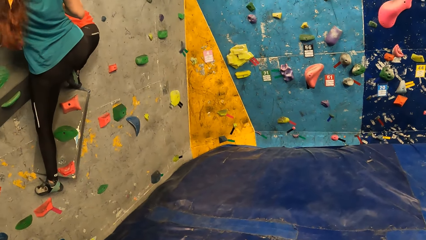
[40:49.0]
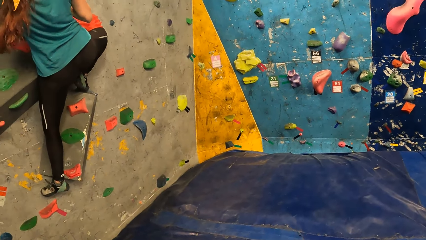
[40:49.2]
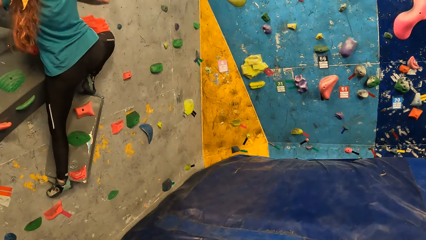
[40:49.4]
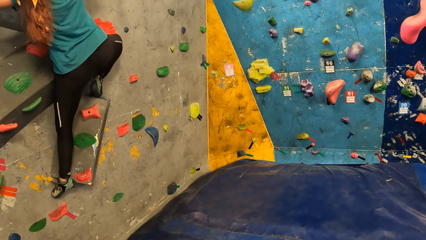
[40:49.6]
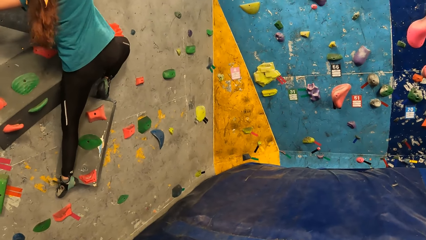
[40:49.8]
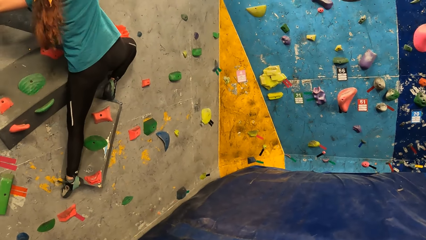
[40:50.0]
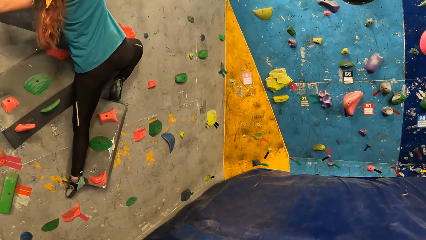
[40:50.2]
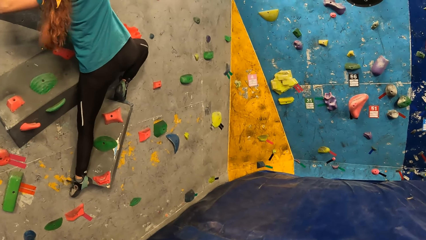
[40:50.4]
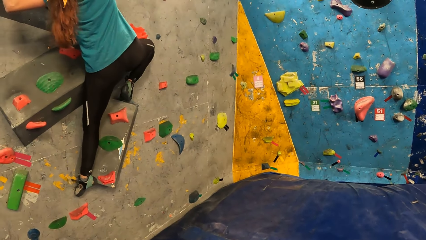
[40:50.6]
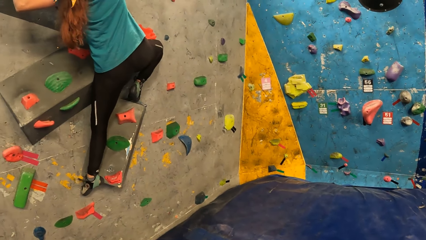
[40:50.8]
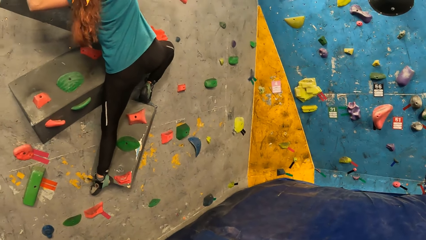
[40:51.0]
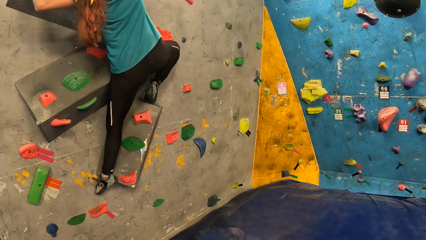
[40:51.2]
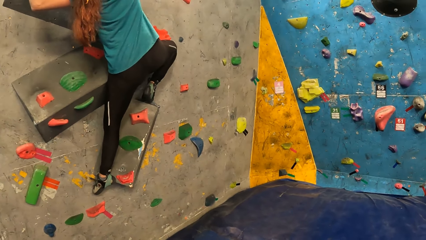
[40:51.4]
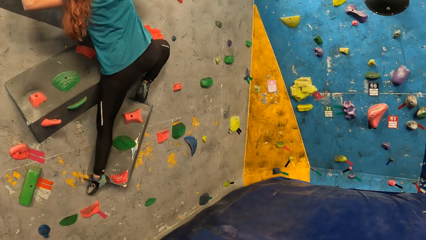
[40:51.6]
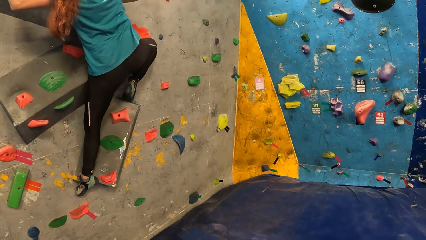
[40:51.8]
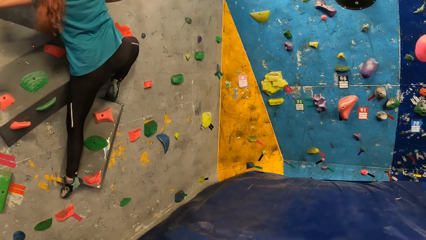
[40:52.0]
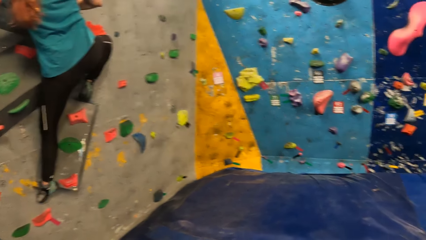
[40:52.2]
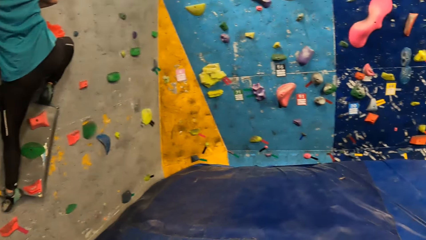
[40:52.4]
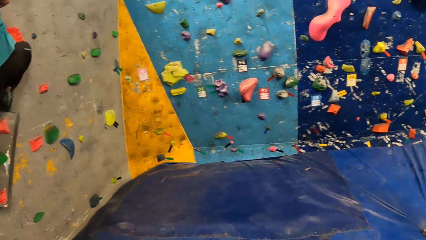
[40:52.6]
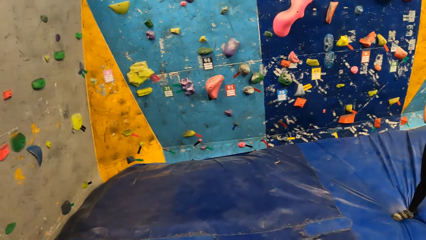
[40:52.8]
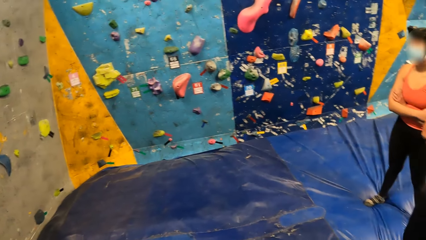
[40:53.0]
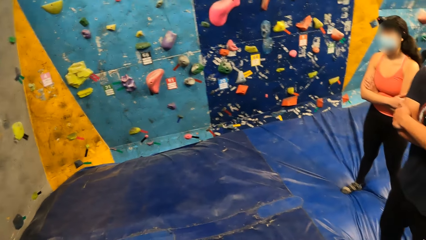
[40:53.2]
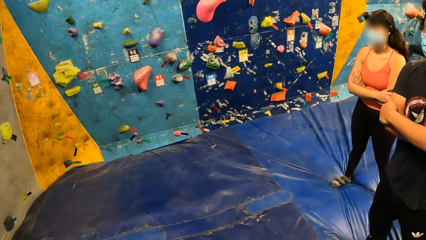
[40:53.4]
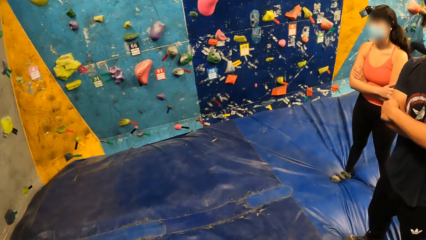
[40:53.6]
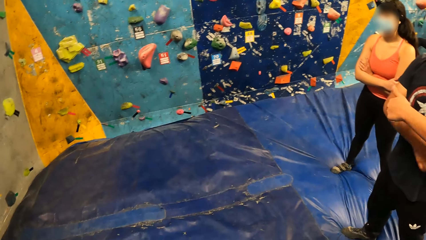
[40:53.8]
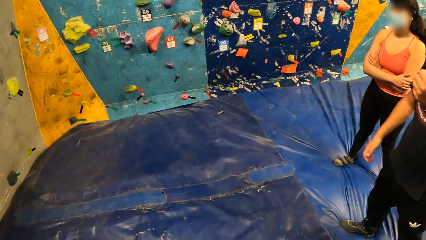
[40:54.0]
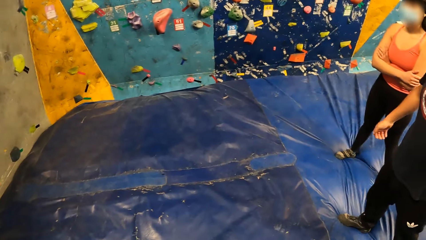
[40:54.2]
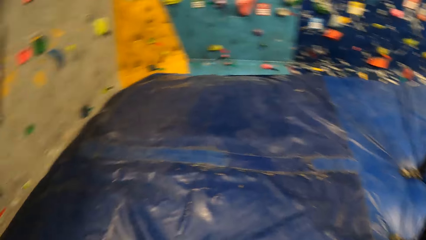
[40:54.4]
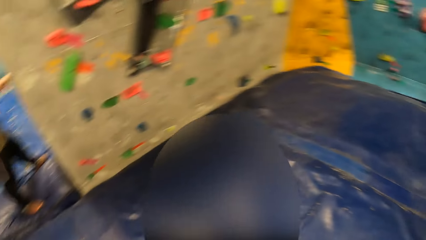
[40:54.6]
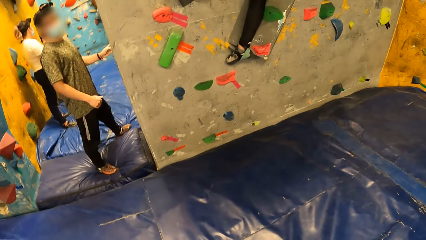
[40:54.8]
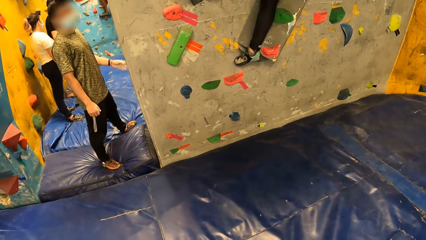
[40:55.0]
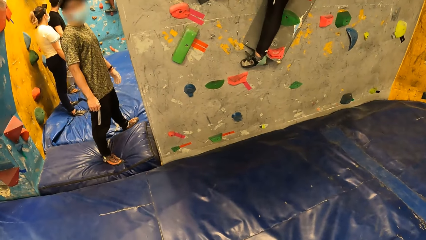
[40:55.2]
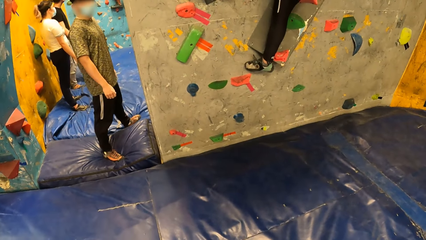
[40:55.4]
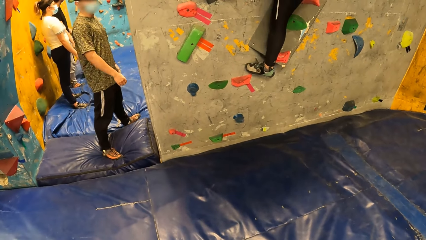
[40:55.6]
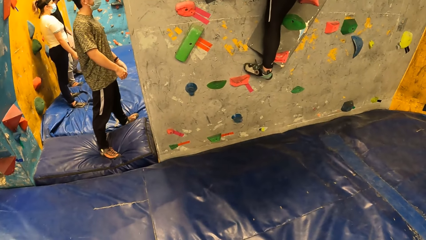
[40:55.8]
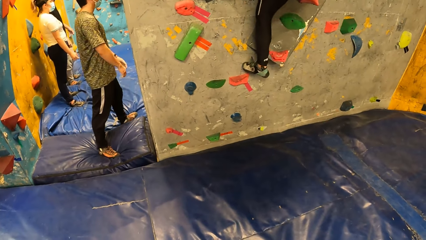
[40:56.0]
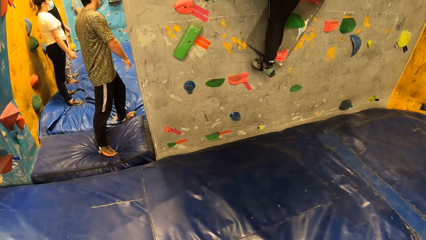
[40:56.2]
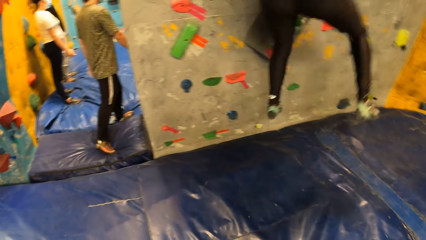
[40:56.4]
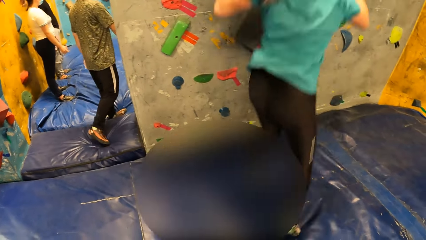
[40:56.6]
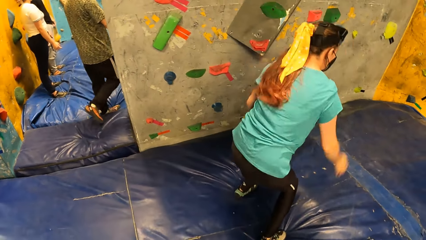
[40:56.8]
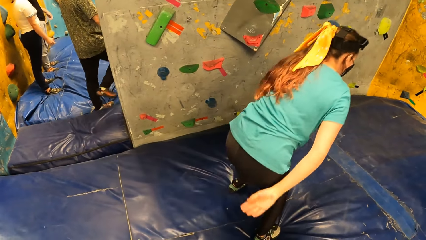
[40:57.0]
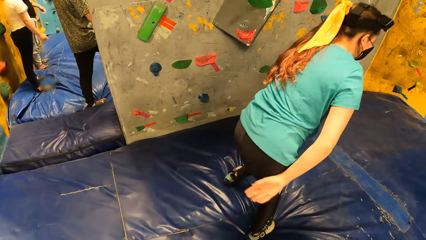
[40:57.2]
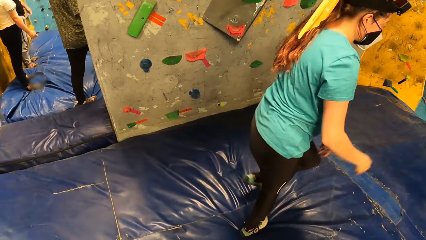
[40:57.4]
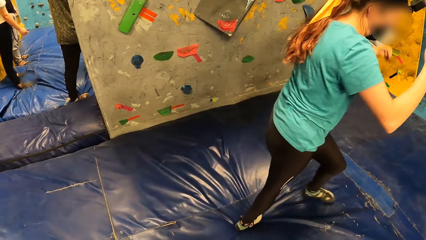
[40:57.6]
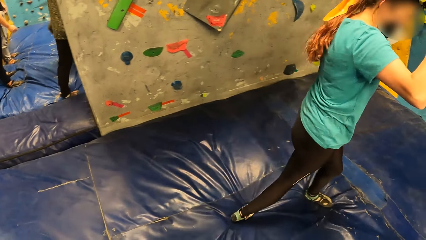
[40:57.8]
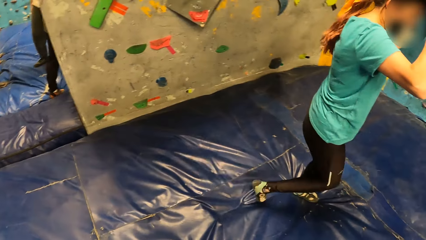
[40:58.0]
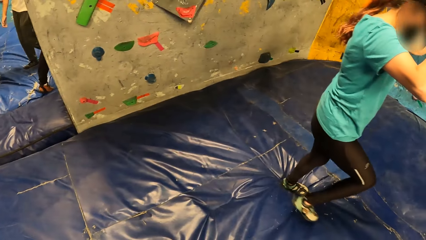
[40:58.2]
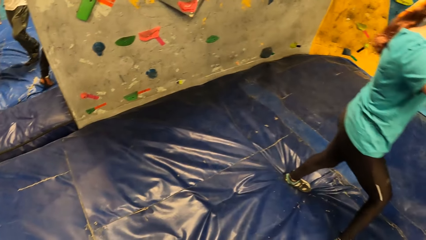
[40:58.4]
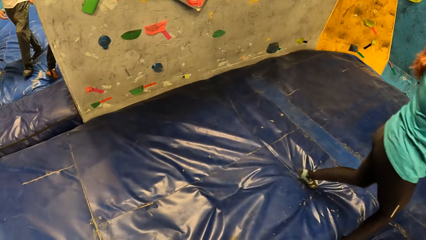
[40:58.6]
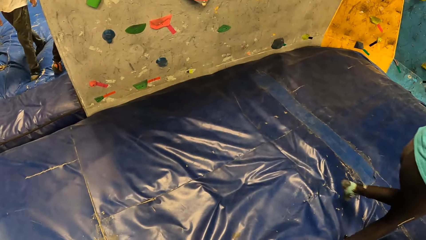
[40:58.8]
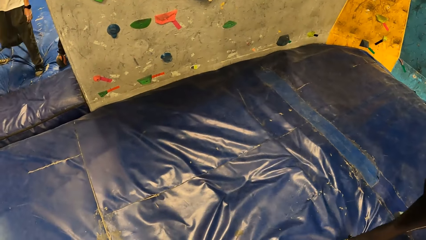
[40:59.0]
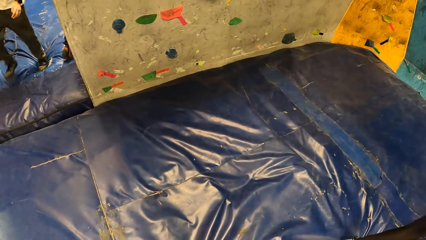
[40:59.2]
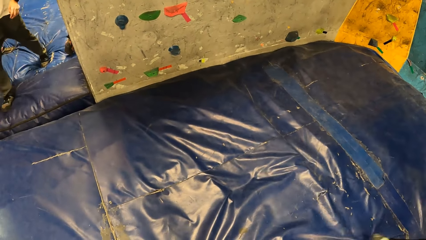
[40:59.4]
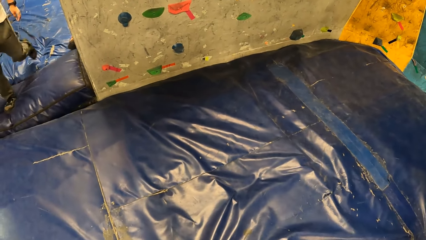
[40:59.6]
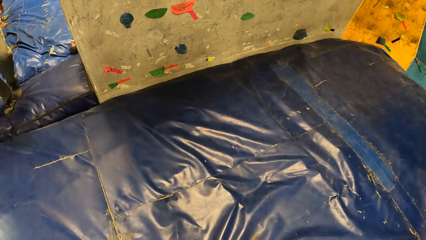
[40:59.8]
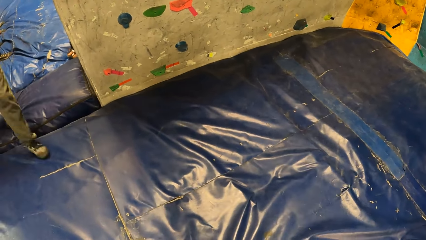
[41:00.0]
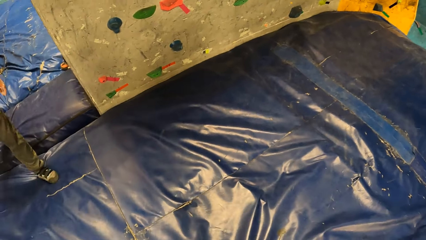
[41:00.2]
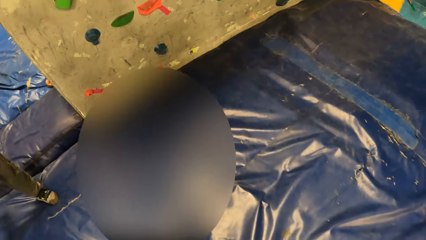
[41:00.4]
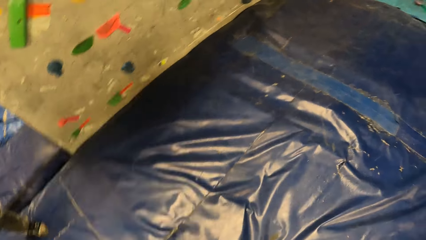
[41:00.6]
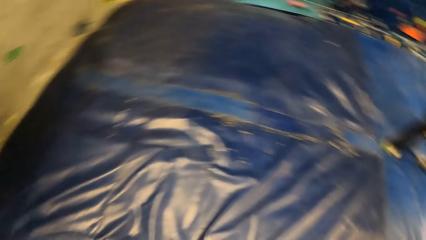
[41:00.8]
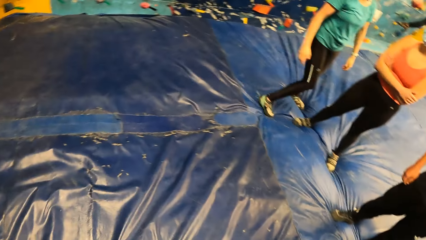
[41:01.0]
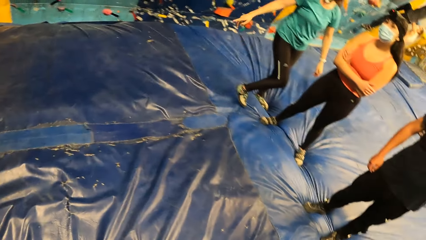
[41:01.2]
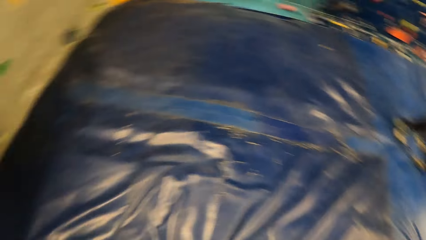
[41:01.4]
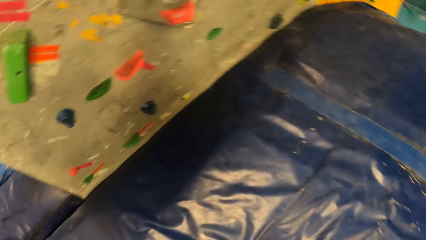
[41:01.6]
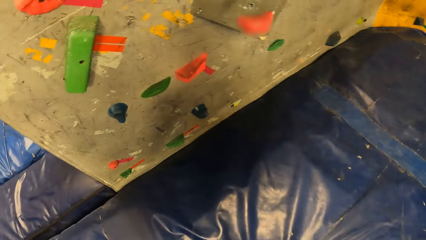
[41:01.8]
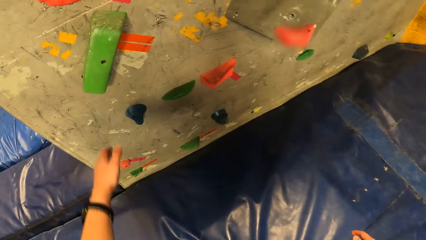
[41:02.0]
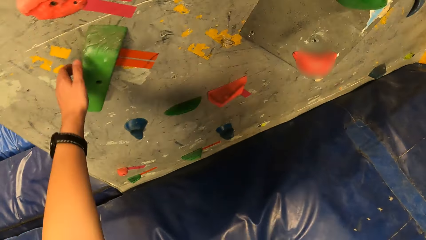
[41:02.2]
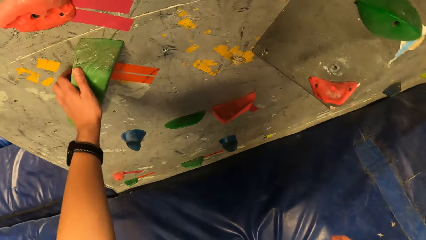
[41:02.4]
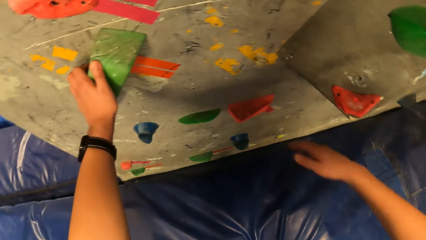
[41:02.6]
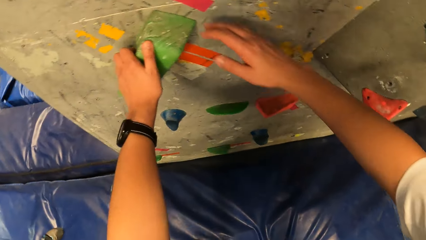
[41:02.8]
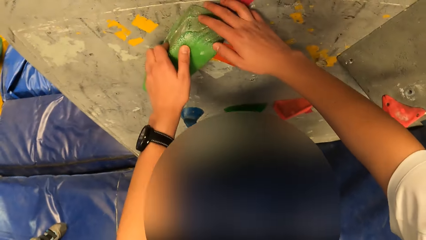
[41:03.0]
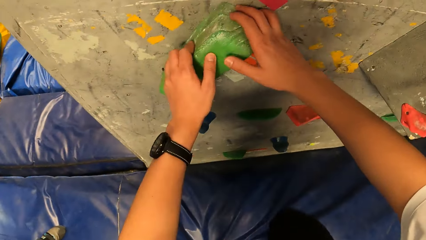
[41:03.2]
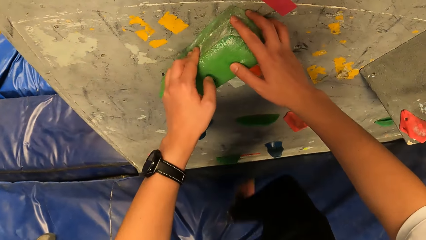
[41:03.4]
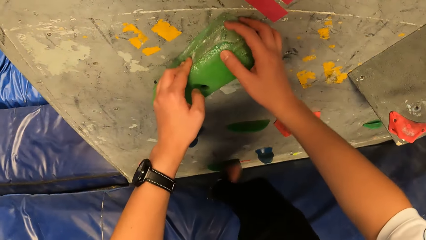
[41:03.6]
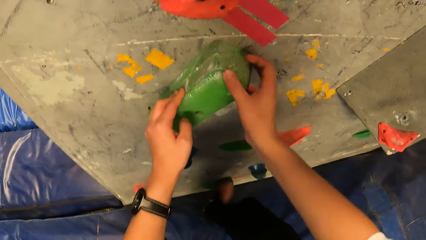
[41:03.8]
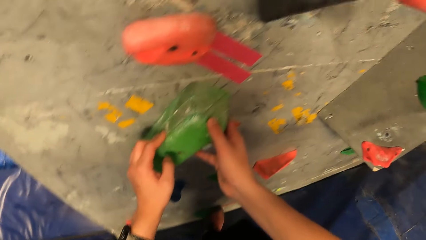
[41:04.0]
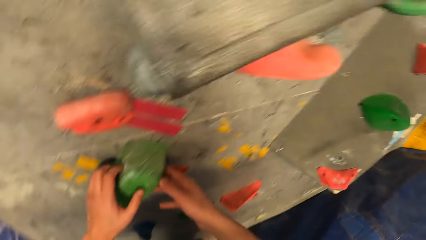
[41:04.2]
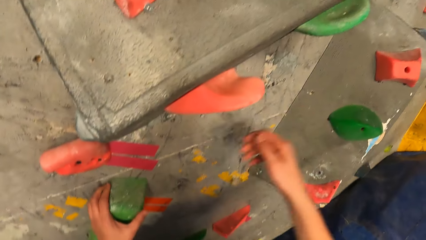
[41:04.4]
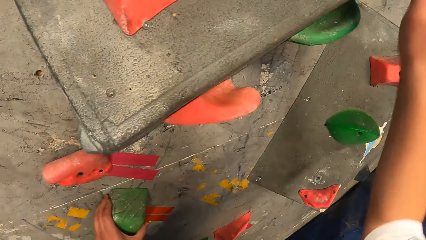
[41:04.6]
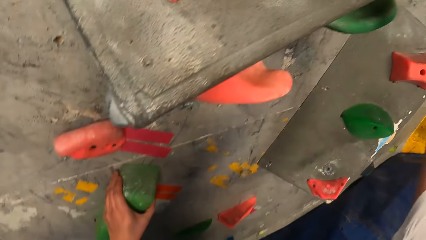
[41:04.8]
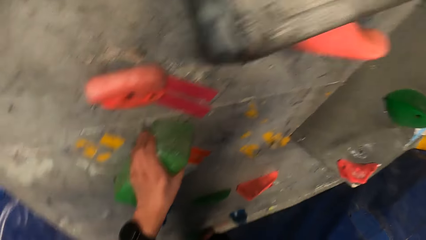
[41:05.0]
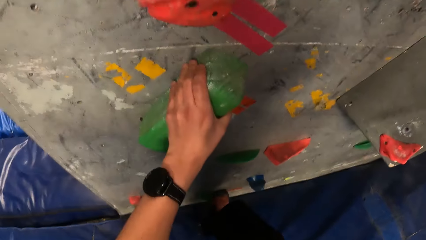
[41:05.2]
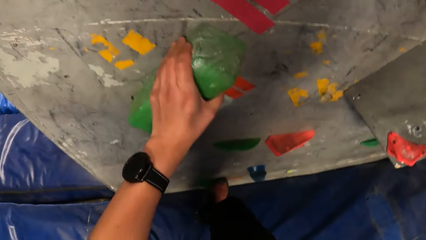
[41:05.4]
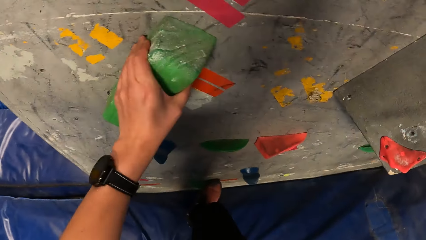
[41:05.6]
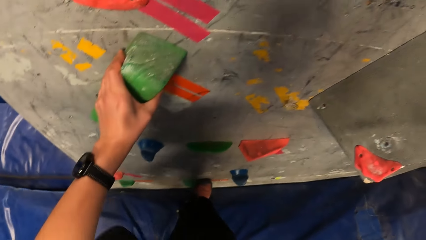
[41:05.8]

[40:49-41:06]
The camera wearer turns around the room. A man interacts with the camera wearer. The camera wearer looks at the man. A woman lands on a bouldering mat. The camera wearer walks on the bouncing castle towards the wall. He turns around the room. He holds a climb hold on the bouldering wall with his left hand. He holds the climb hold on the bouldering wall with his right hand. He climbs the bouldering wall.
